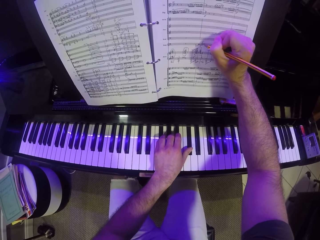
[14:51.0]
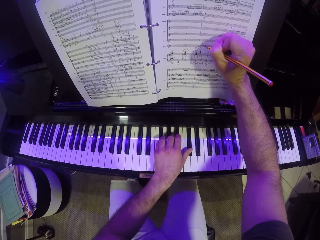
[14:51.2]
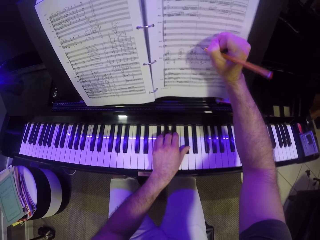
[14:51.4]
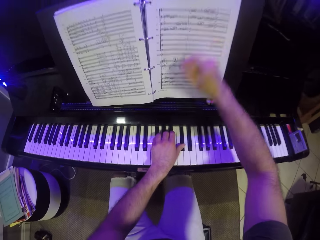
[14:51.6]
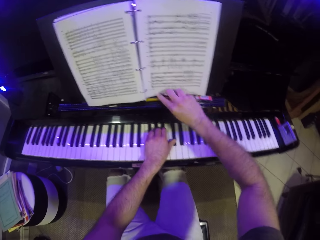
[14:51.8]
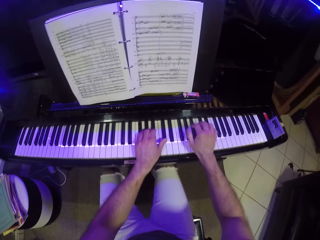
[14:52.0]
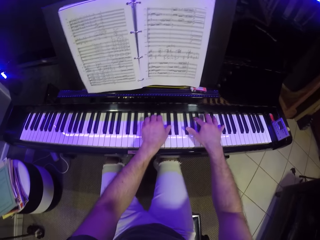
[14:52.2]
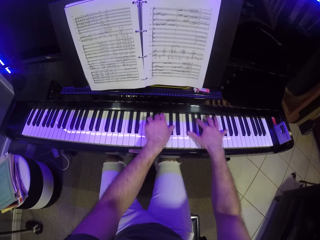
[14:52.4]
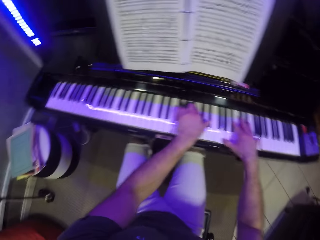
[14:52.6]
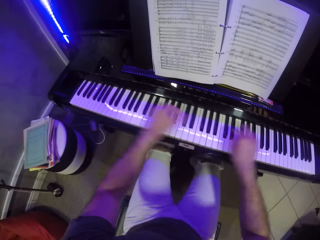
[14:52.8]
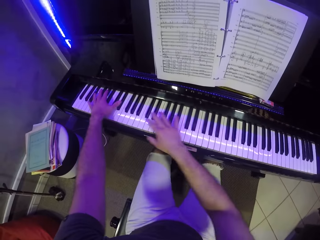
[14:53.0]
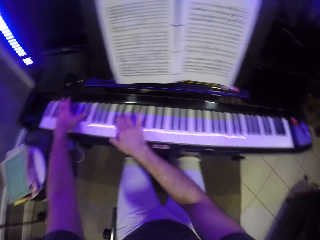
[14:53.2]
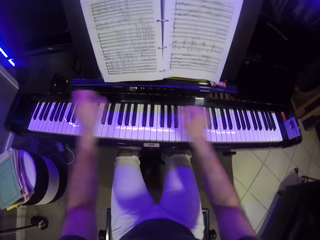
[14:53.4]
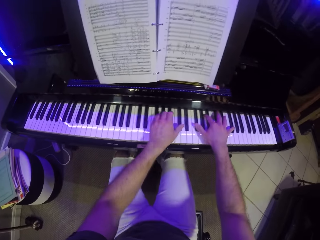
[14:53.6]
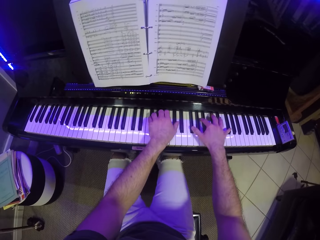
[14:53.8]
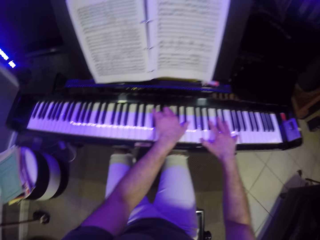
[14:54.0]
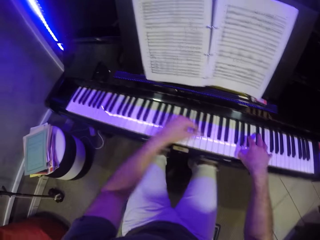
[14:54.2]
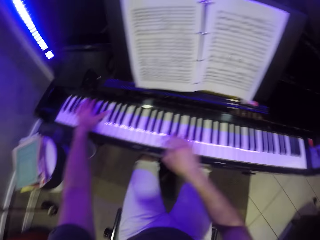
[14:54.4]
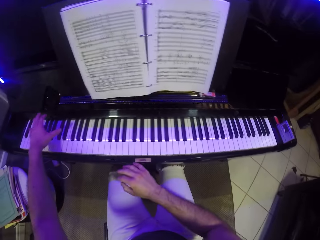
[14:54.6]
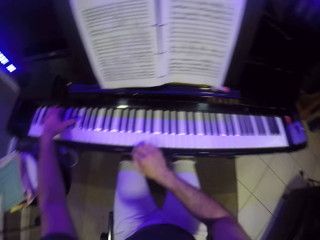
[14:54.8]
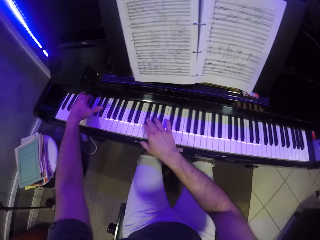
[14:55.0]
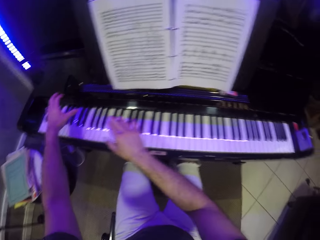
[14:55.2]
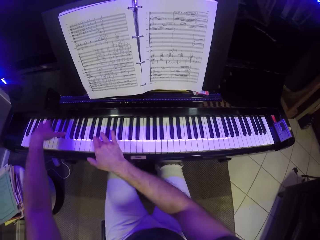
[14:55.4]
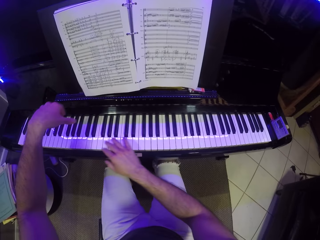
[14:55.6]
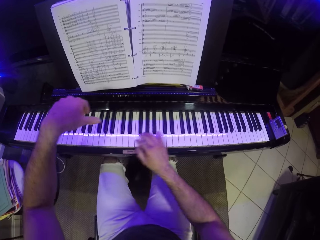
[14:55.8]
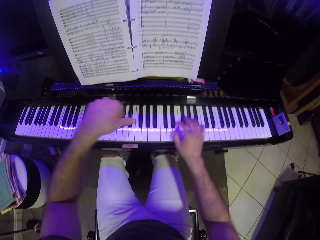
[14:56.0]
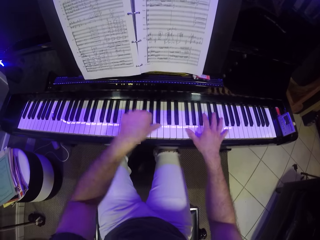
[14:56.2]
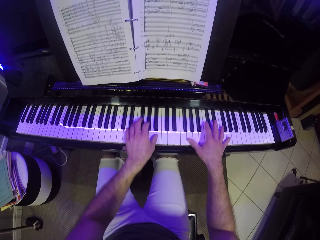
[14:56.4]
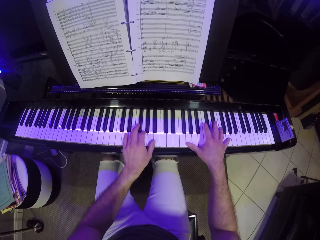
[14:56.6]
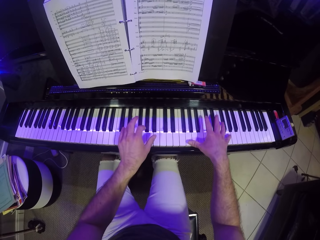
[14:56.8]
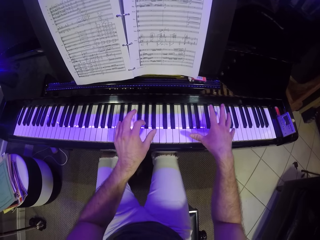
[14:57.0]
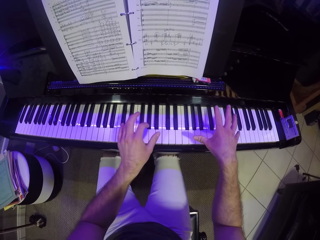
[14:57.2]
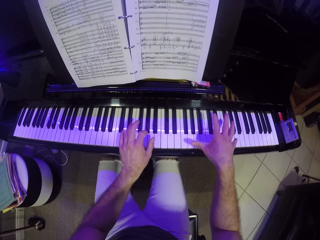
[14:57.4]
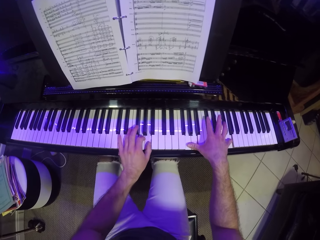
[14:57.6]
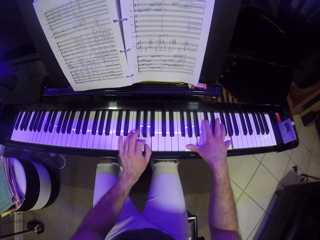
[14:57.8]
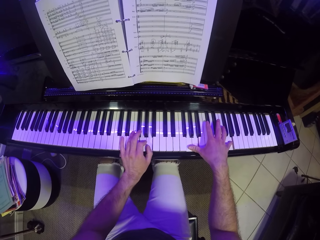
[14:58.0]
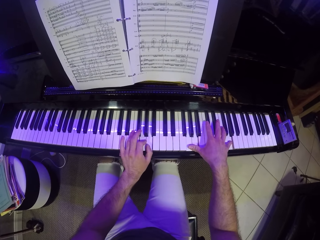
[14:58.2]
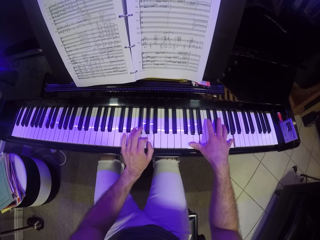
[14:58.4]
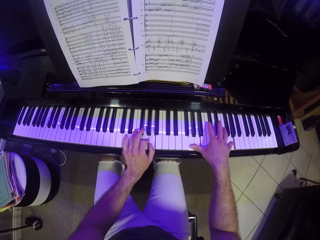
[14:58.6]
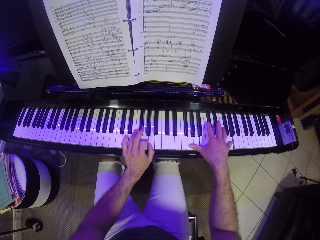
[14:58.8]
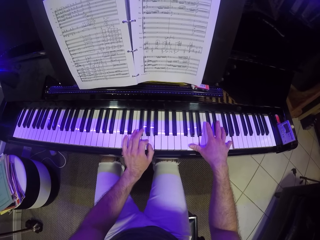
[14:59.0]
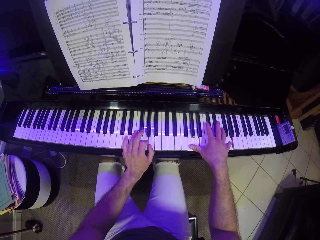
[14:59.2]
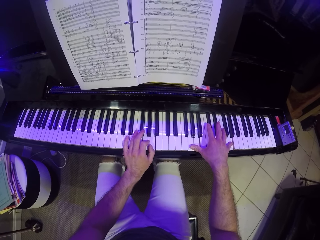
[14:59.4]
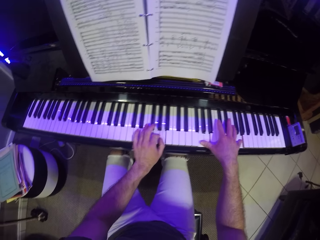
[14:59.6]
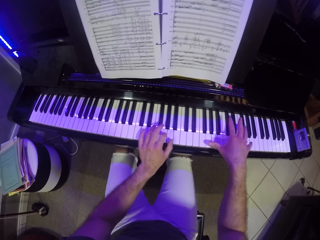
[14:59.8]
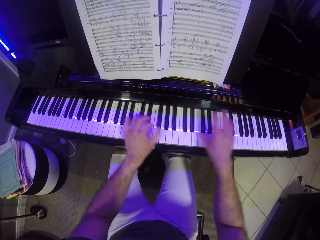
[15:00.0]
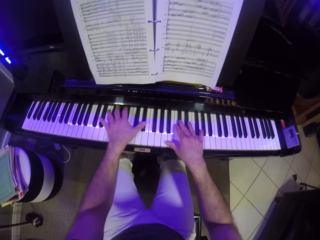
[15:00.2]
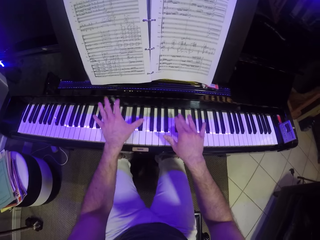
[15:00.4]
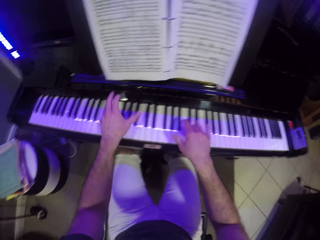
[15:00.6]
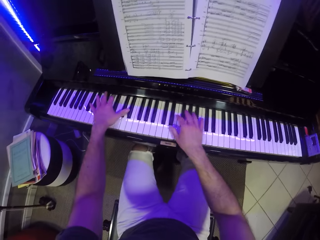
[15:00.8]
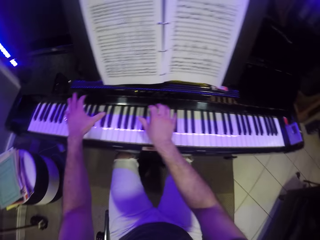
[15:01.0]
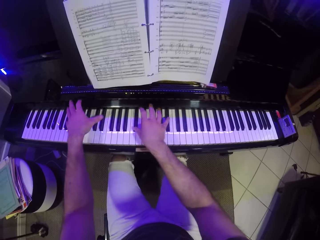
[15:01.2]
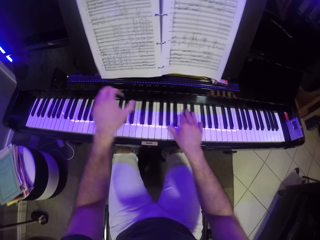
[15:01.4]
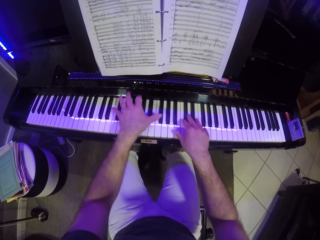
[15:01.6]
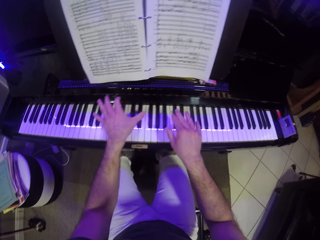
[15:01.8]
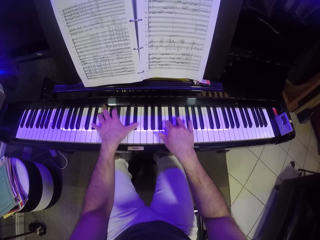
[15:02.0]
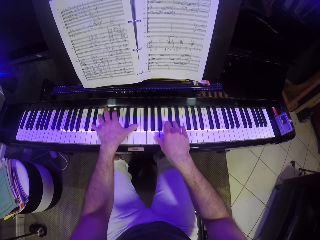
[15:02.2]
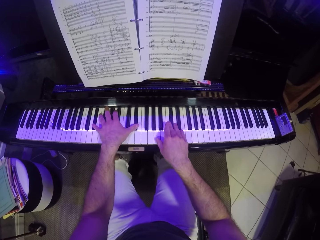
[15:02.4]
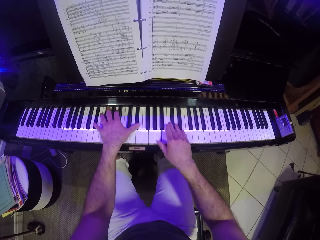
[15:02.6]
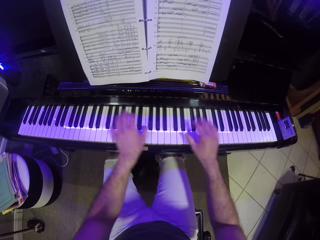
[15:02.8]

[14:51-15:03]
The camera wearer drops the pencil on the piano book holder with his right hand. He plays the piano with both hands.

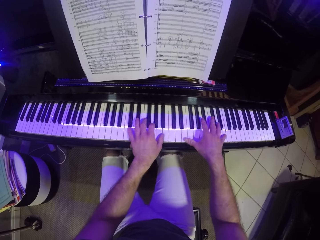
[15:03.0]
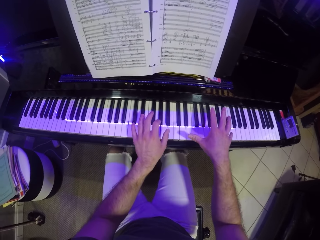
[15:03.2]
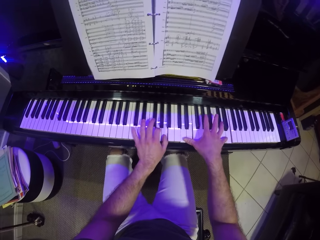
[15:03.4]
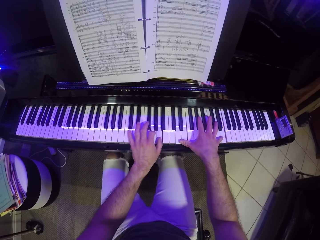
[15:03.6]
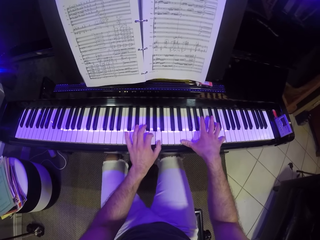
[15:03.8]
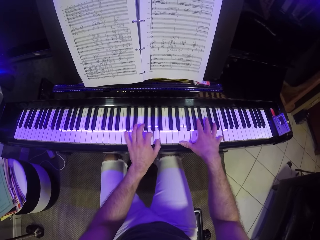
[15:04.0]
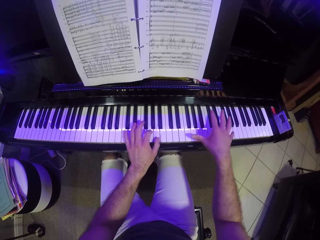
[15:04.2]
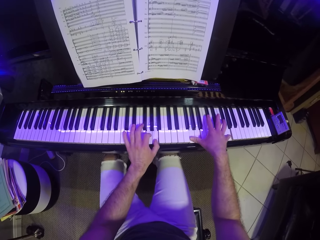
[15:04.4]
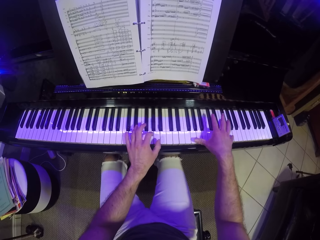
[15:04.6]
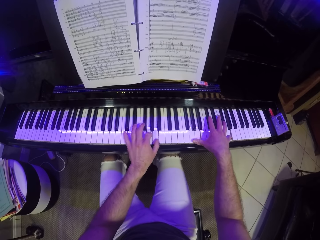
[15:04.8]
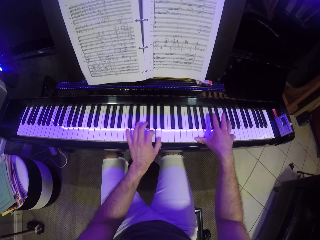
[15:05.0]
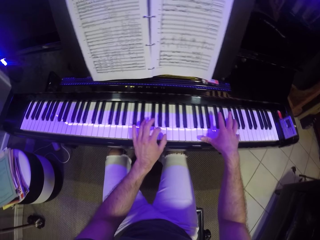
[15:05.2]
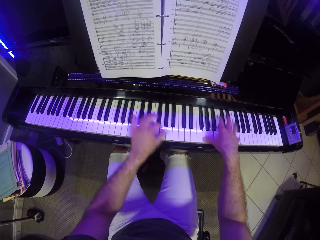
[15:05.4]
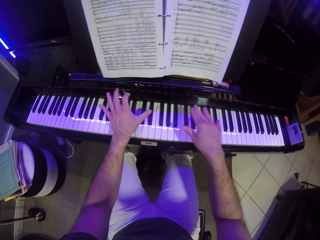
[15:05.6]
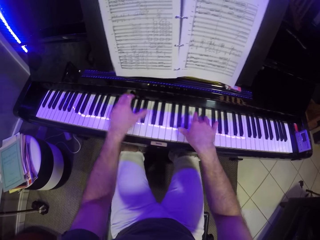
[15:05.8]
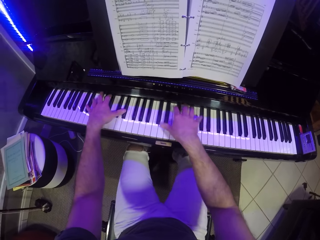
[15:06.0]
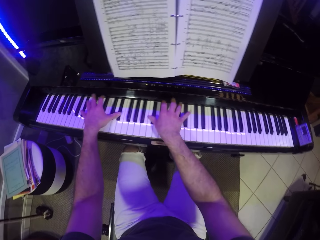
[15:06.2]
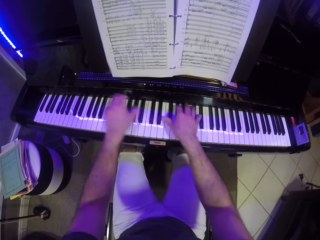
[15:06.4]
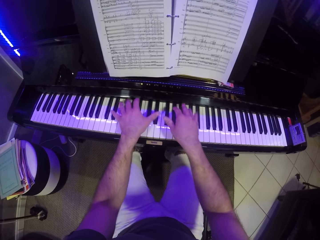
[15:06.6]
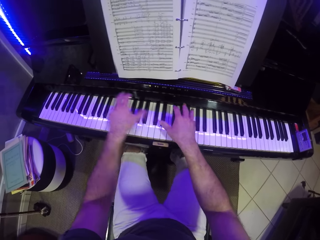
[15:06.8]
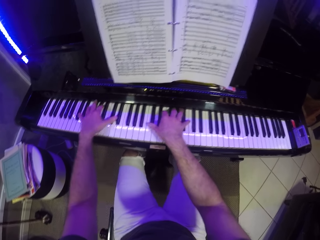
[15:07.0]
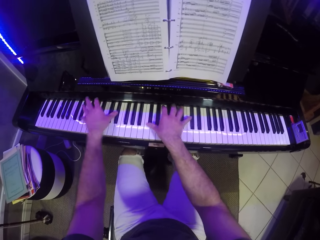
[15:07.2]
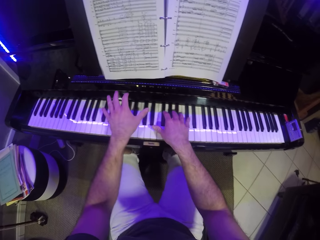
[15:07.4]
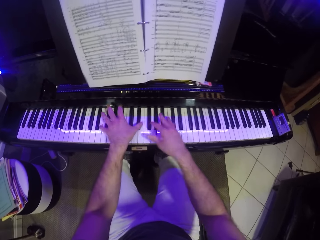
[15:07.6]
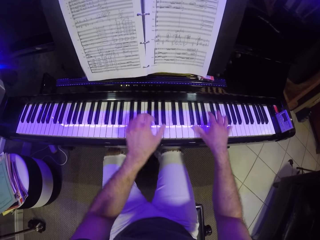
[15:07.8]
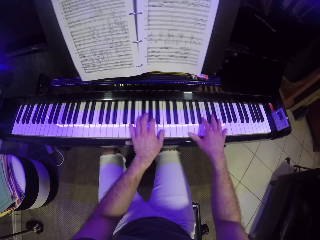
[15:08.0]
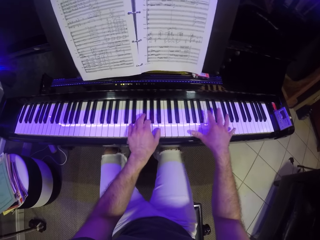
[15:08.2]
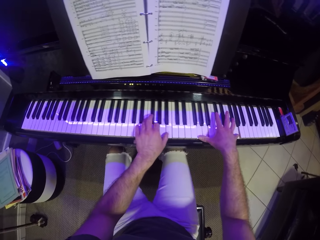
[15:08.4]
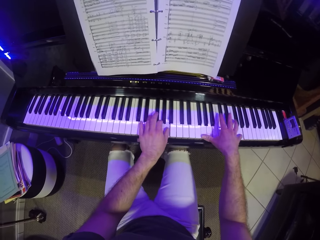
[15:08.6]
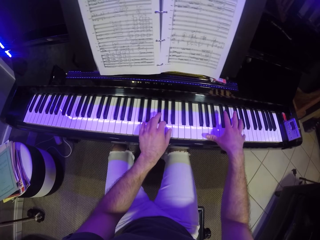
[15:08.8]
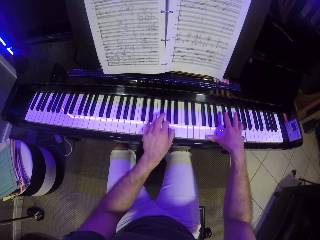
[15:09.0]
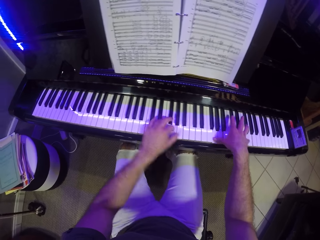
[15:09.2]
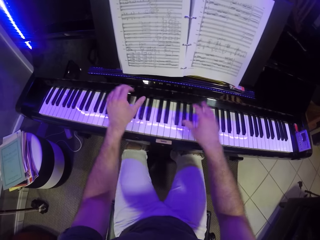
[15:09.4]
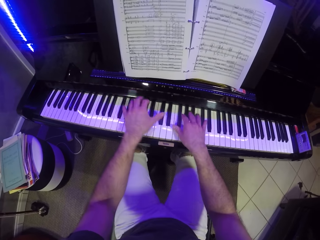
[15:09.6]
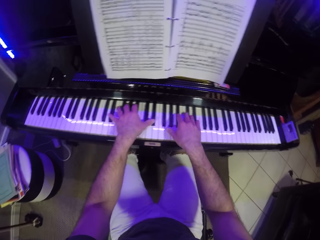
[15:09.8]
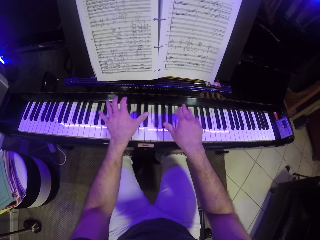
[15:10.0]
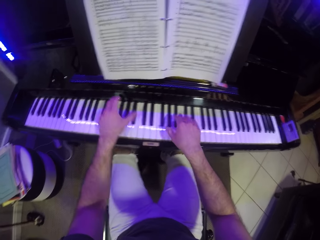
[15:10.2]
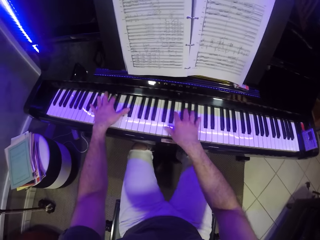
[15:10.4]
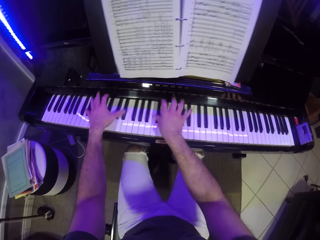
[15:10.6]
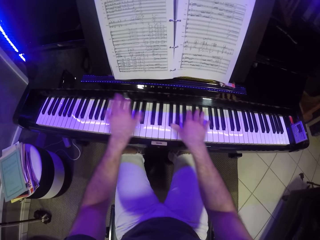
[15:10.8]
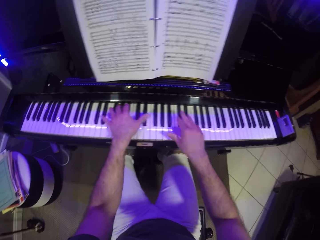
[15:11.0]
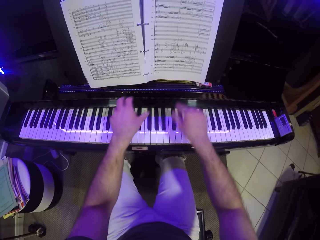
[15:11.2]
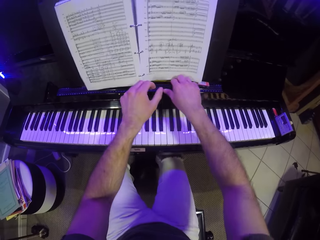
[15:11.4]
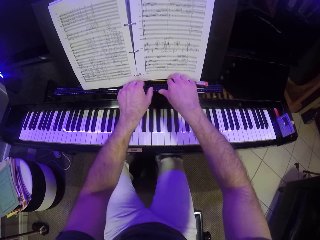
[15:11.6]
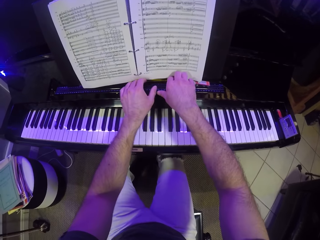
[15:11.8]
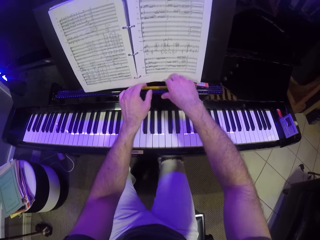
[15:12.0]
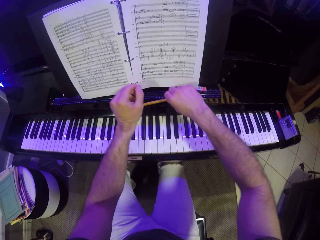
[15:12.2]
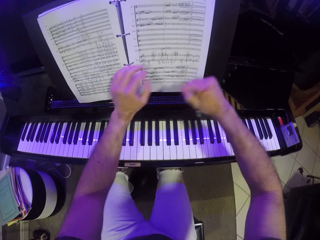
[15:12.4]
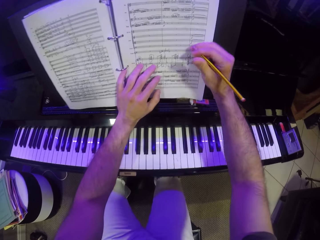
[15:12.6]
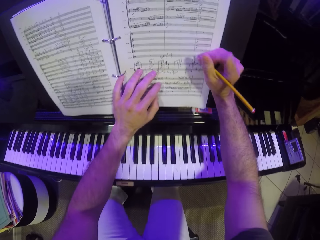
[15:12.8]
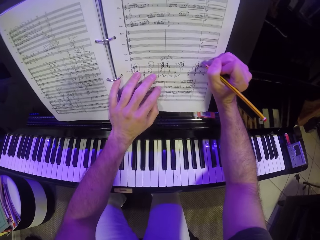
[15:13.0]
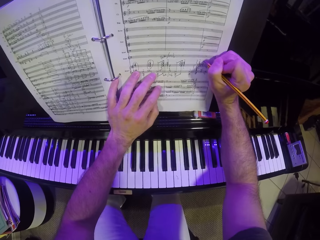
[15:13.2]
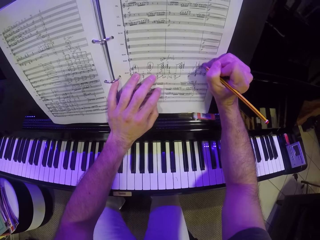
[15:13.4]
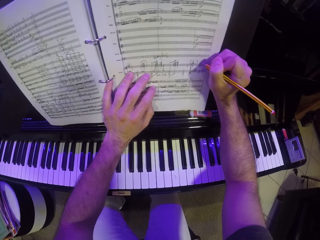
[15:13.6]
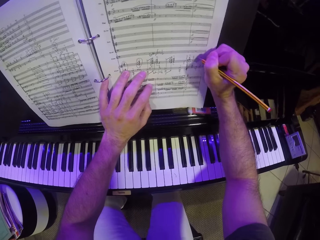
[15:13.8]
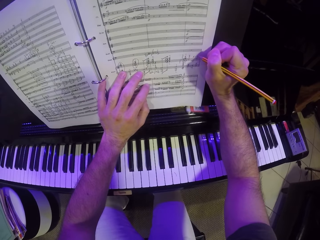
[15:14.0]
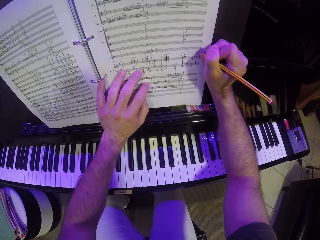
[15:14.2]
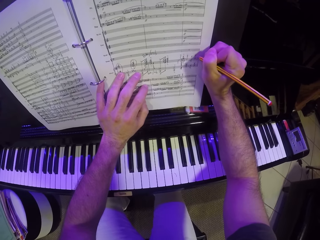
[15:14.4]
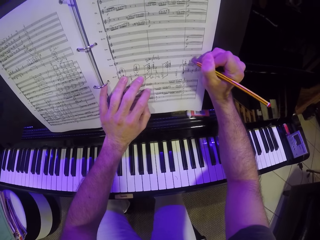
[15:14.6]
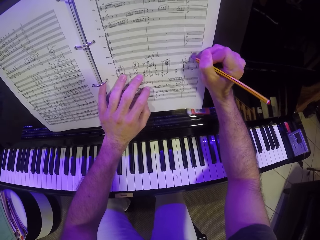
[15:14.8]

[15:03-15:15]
The camera wearer picks up the pencil from the piano book holder with both hands. He holds the piano book with his left hand. He writes on the piano book with the pencil in his right hand.
